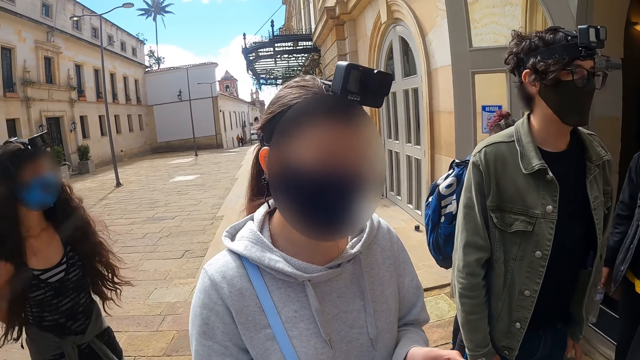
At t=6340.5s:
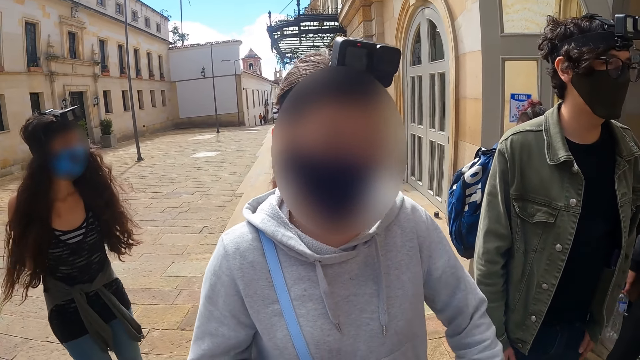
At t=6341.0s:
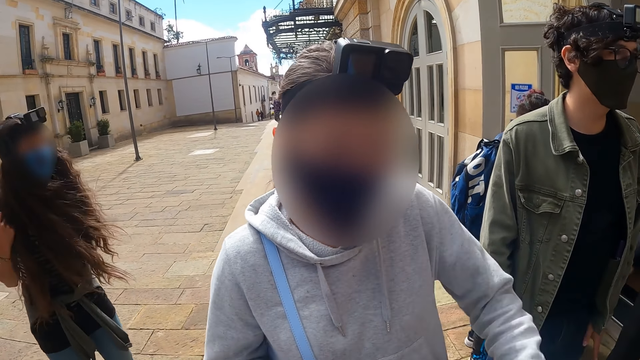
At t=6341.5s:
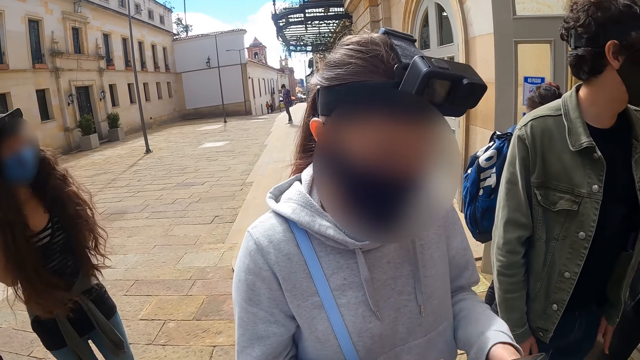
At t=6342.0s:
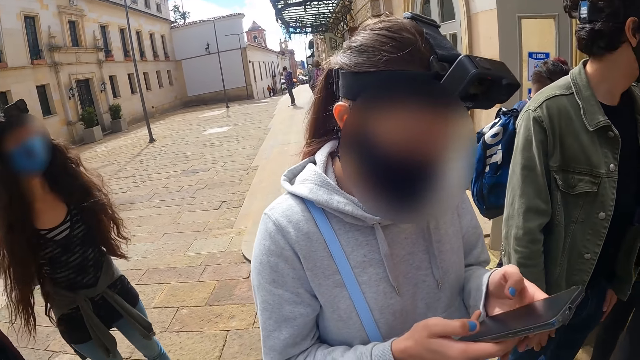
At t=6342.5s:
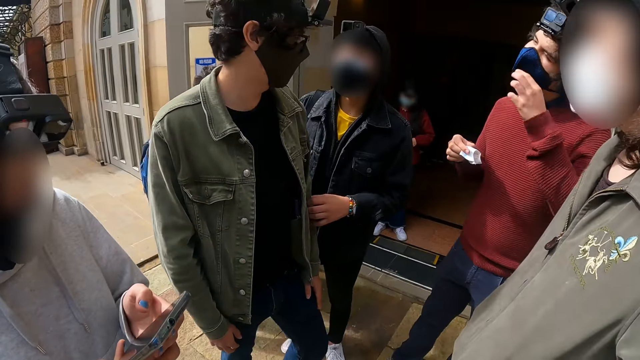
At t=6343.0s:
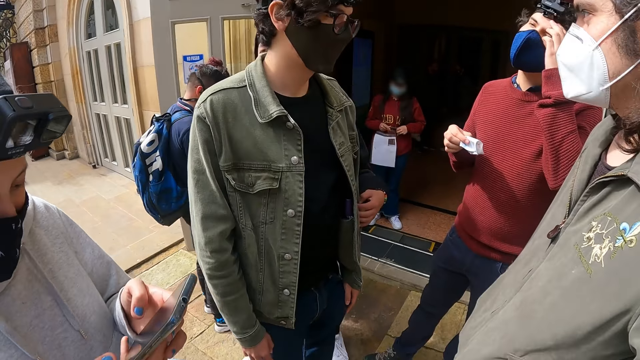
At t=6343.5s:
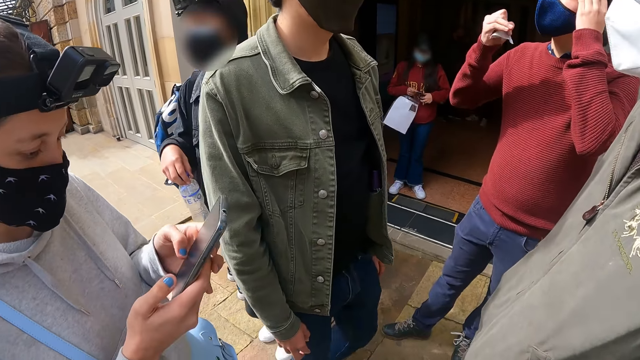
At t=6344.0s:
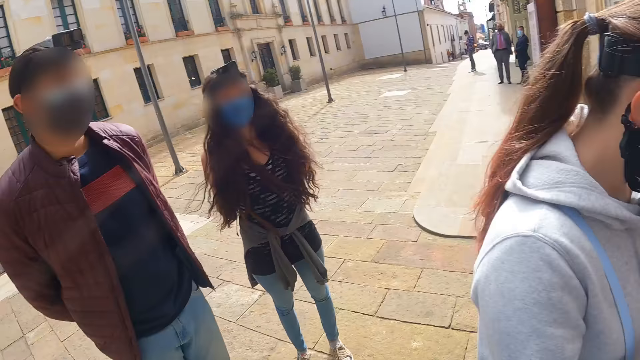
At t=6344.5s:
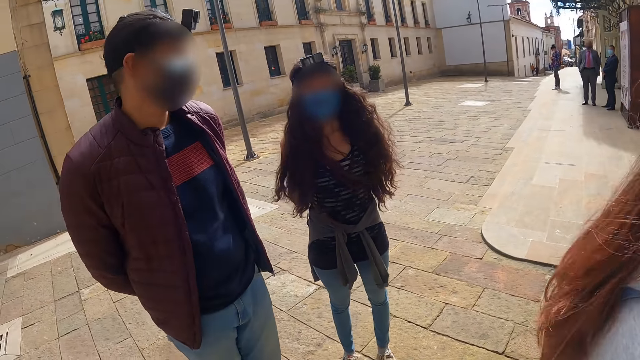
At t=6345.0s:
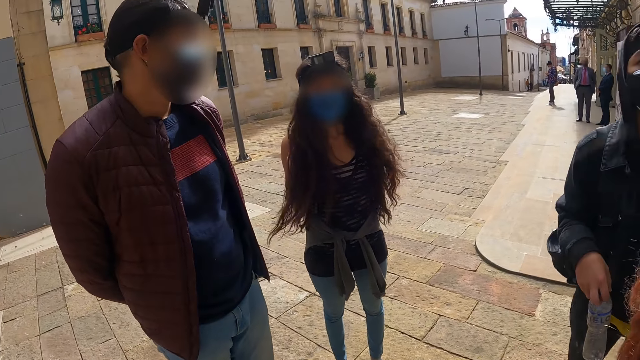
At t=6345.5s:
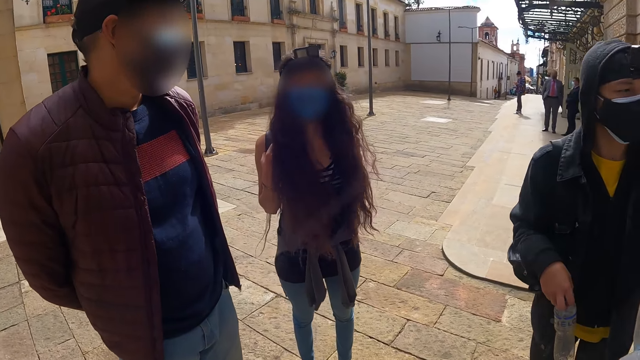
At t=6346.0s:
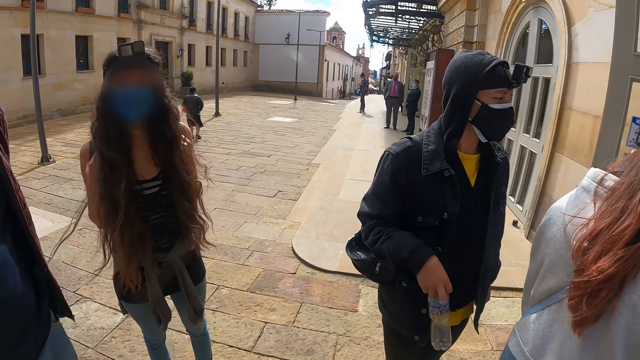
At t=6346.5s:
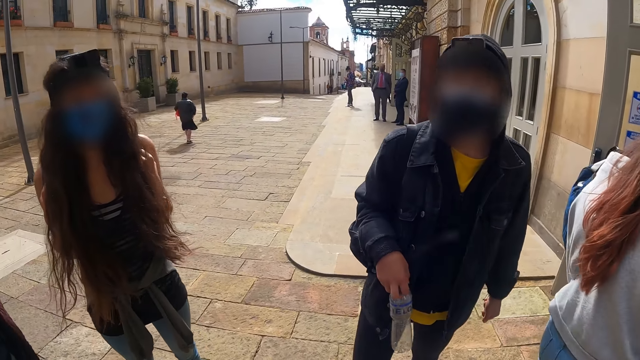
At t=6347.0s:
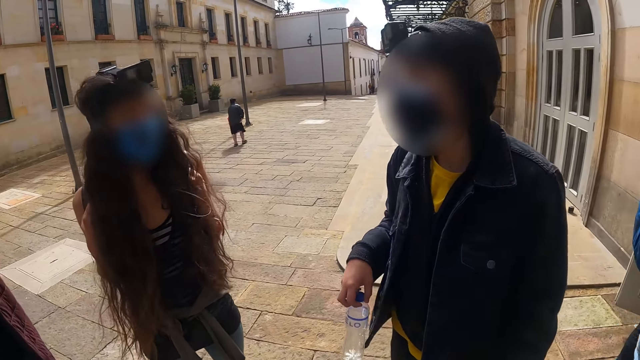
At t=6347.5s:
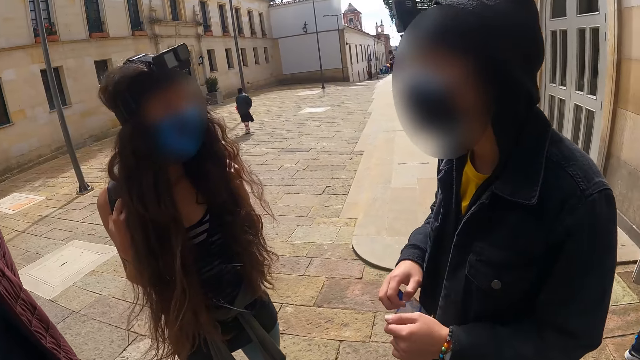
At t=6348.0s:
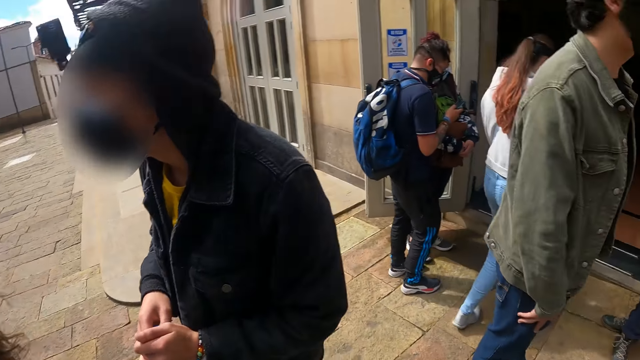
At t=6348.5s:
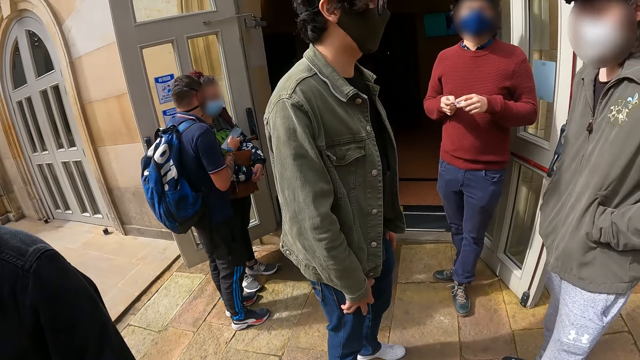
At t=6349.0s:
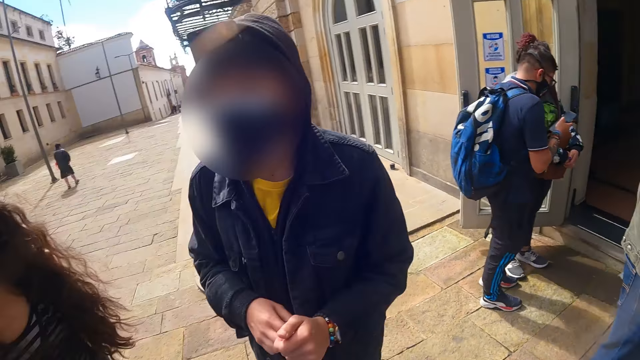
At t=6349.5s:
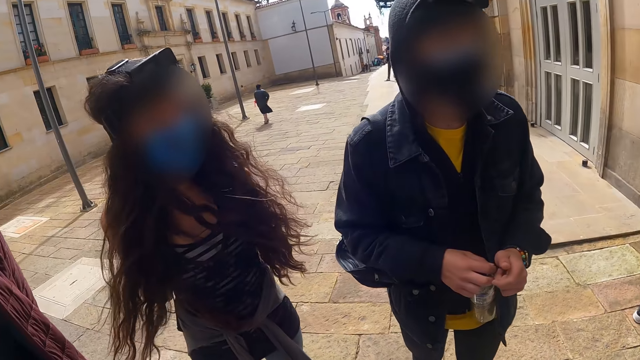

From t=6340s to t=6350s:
The camera wearer interacts with the woman who uses the phone. They look at the person and other people. They look around.

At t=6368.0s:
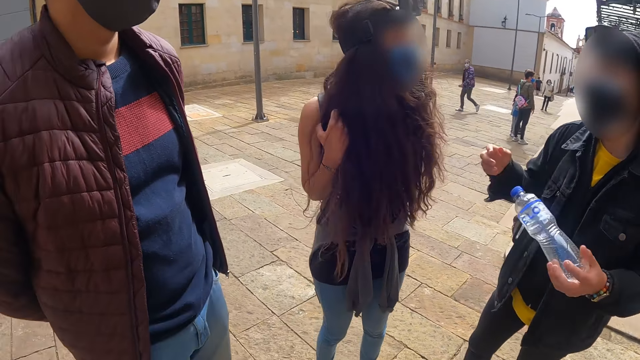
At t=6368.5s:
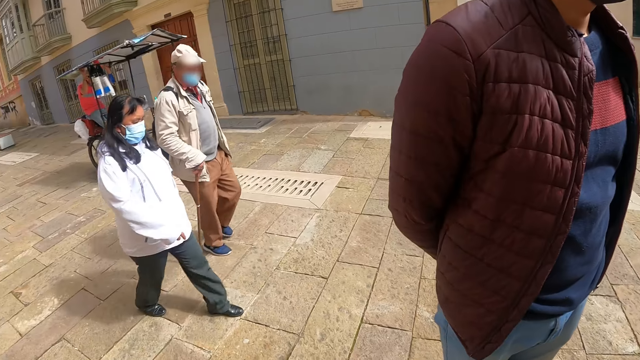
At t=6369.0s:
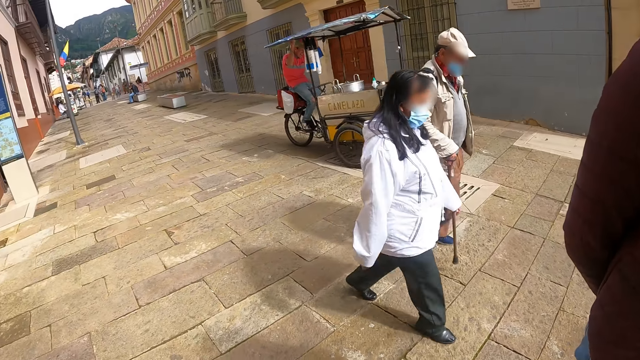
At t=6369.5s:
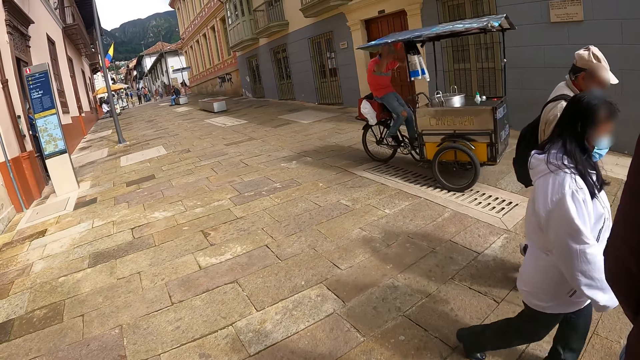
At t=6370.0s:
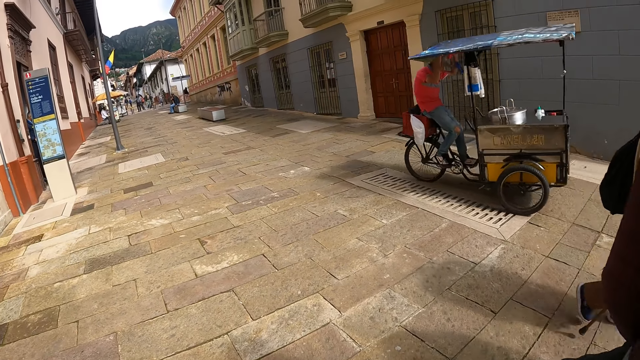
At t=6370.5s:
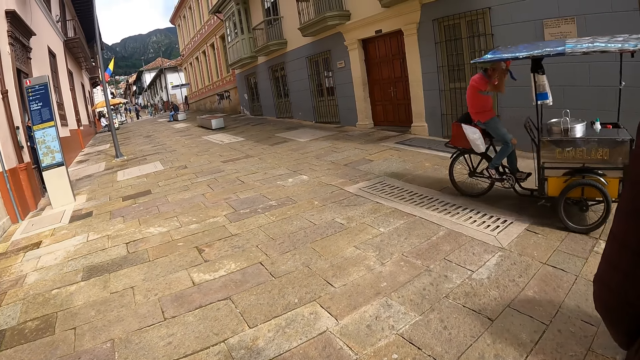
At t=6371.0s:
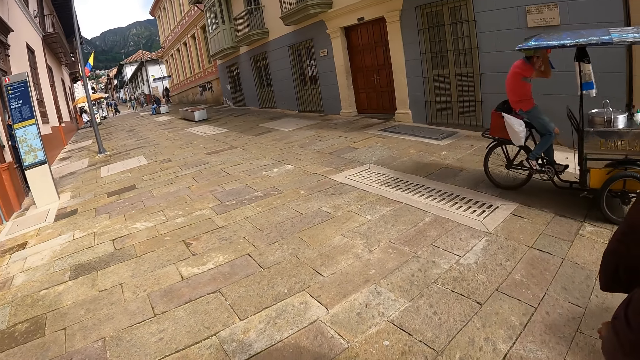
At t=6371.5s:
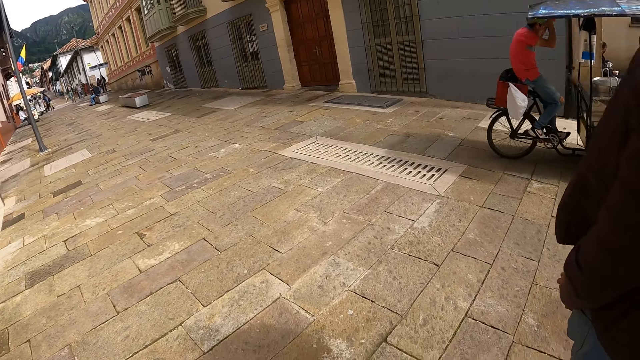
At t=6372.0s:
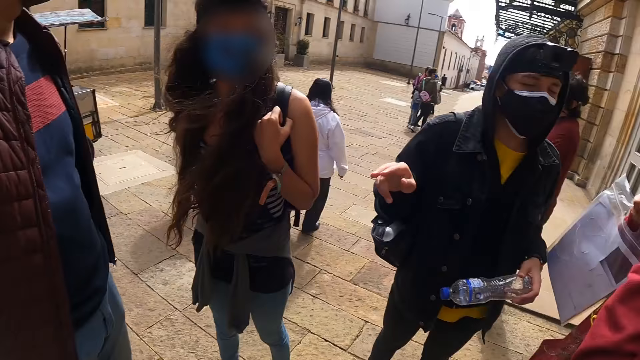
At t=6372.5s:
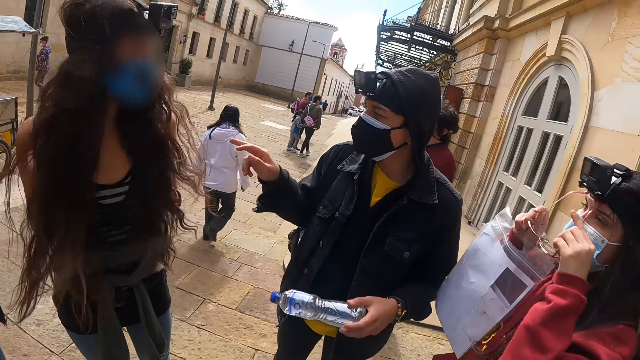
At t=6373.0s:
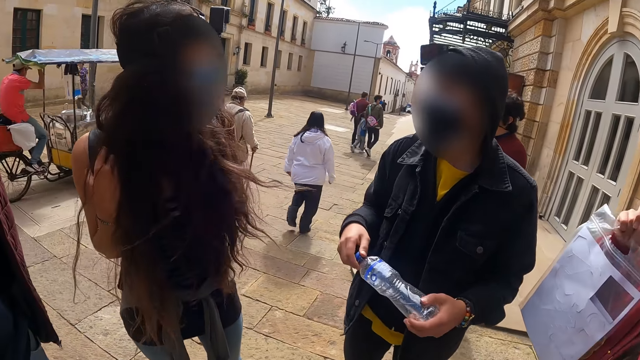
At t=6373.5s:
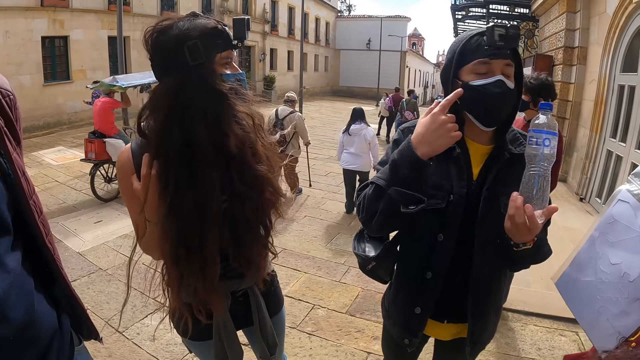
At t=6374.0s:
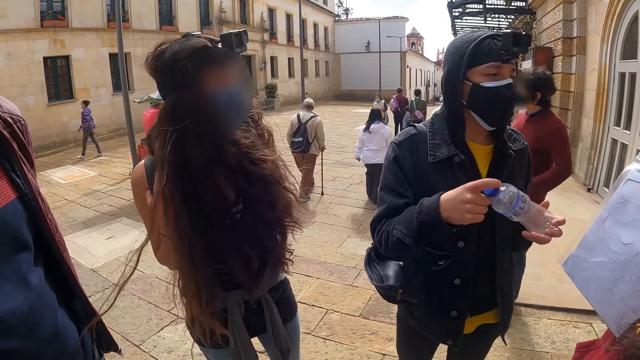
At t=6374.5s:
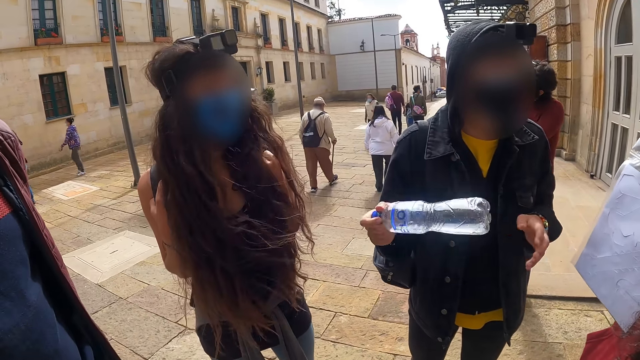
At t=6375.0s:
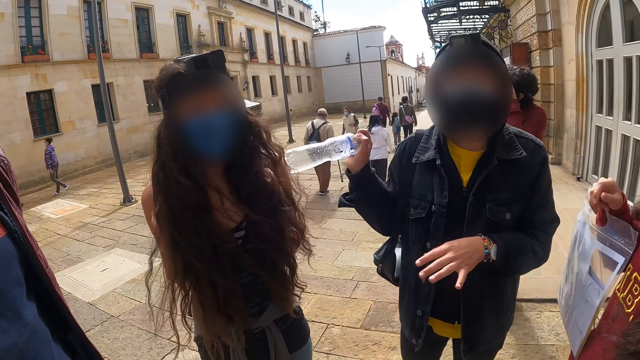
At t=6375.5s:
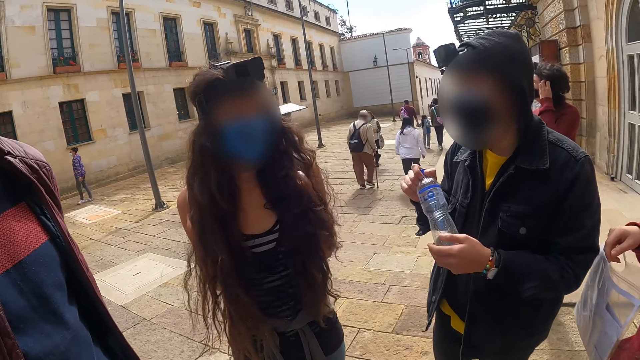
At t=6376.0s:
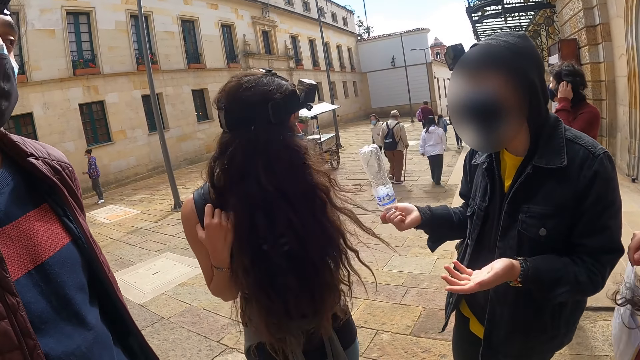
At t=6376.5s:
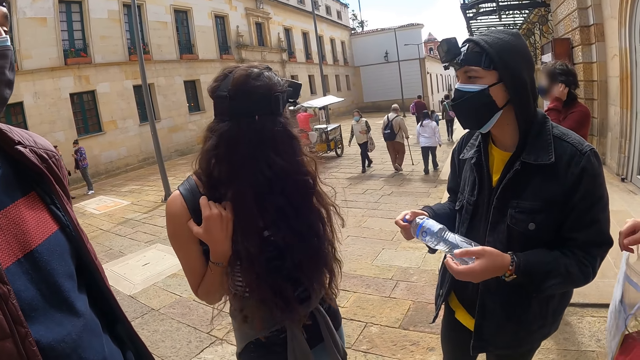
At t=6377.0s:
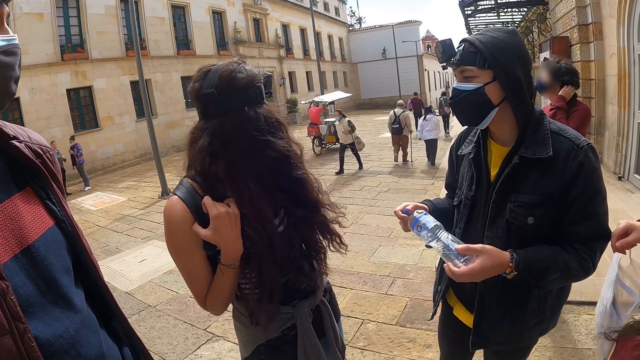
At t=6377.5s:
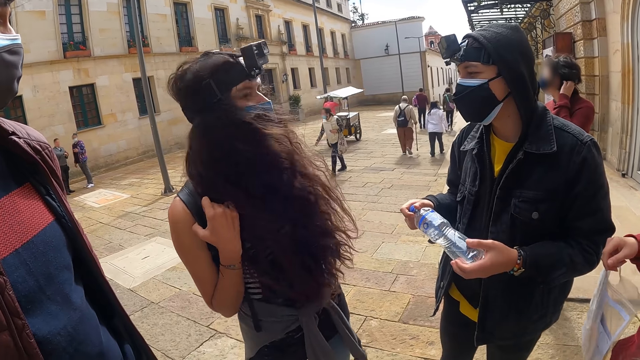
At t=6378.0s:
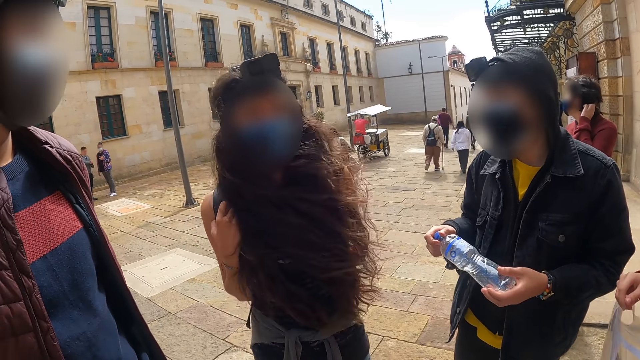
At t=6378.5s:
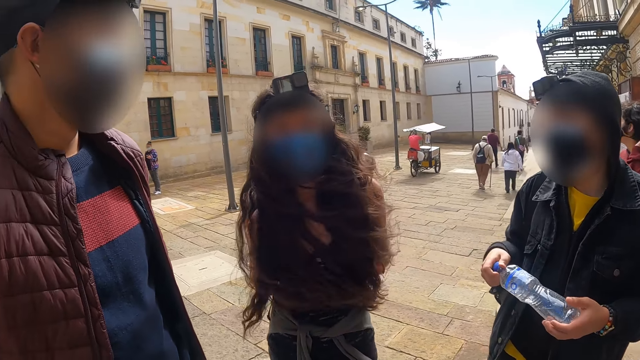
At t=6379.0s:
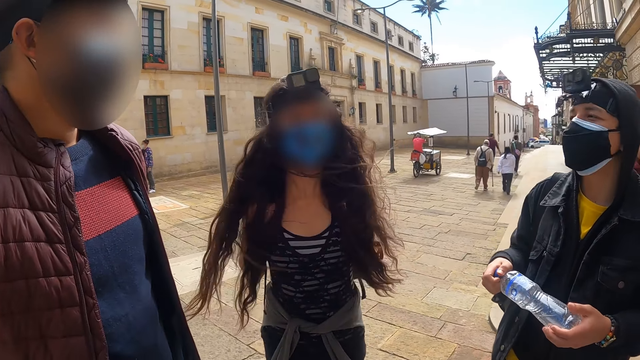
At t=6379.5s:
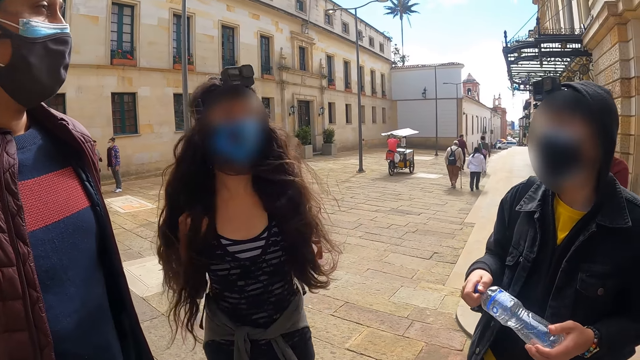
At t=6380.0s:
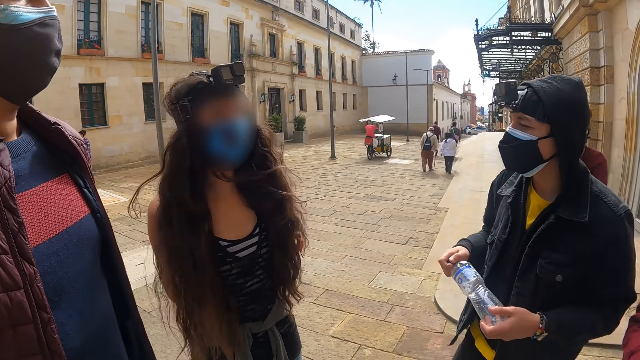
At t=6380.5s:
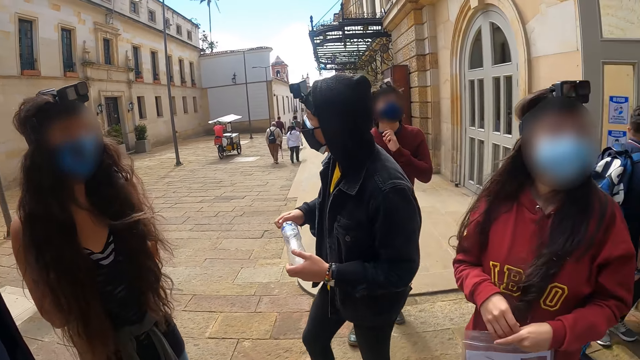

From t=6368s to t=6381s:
The camera wearer looks around the road. They look at the person and other people. The woman looks around.
